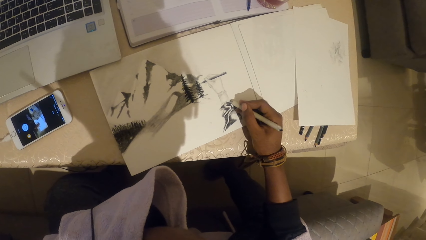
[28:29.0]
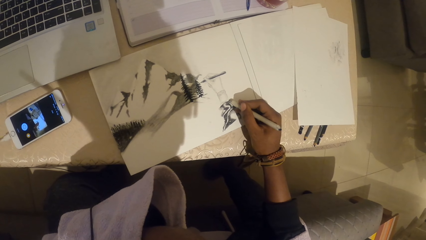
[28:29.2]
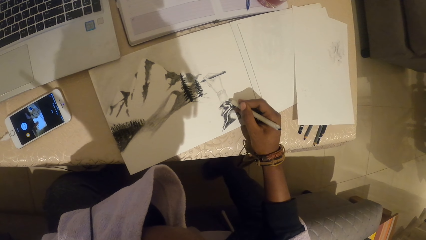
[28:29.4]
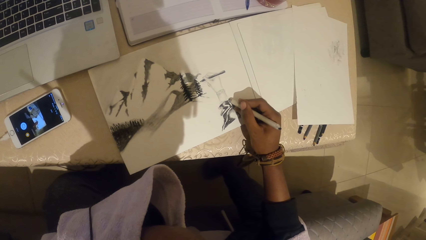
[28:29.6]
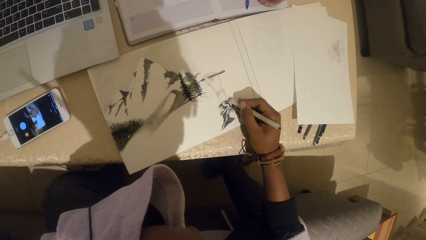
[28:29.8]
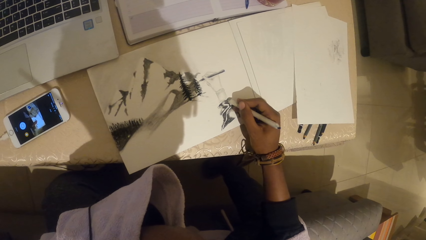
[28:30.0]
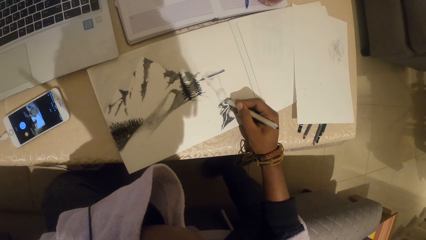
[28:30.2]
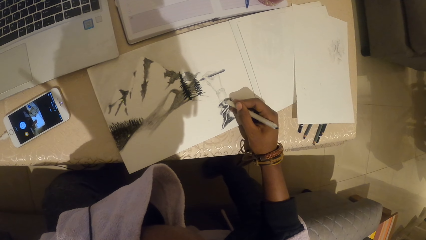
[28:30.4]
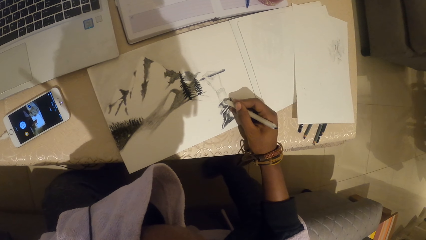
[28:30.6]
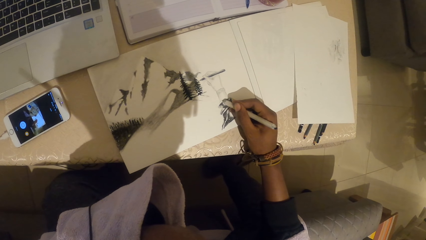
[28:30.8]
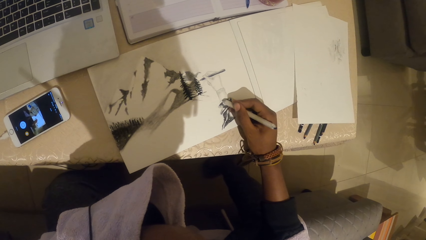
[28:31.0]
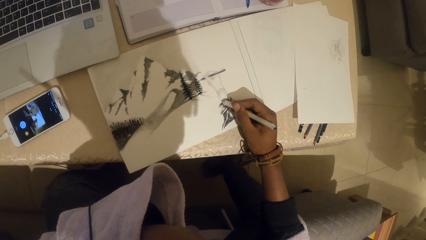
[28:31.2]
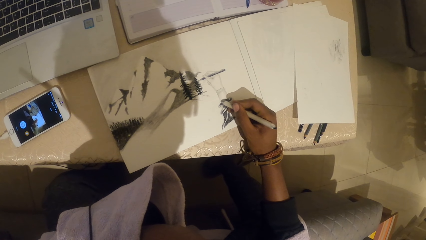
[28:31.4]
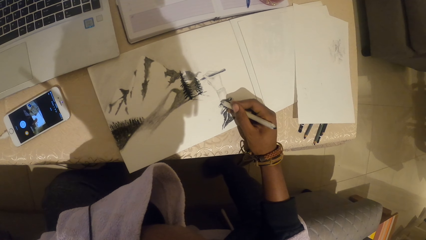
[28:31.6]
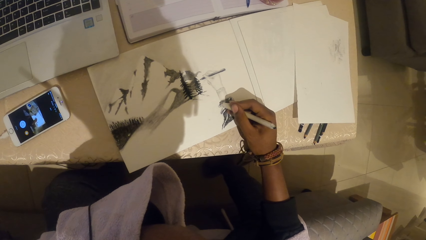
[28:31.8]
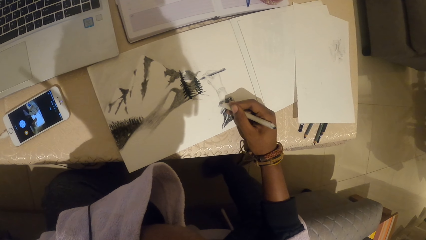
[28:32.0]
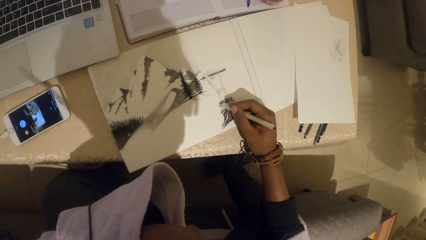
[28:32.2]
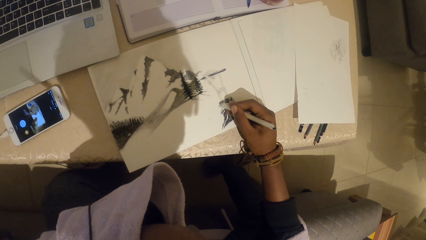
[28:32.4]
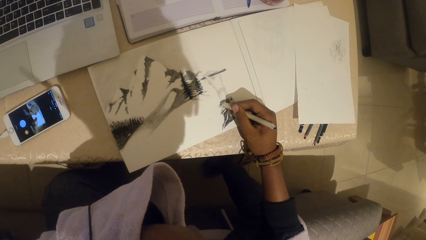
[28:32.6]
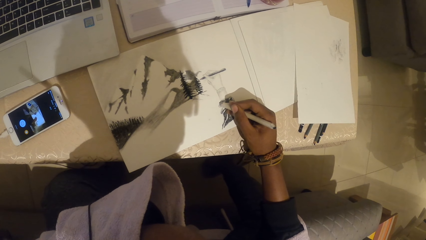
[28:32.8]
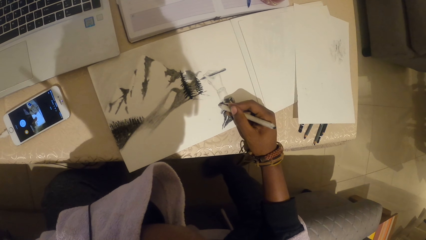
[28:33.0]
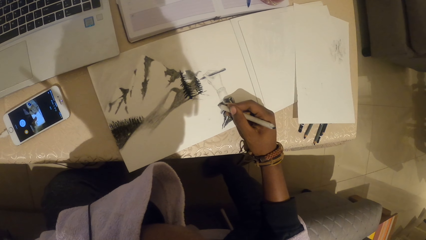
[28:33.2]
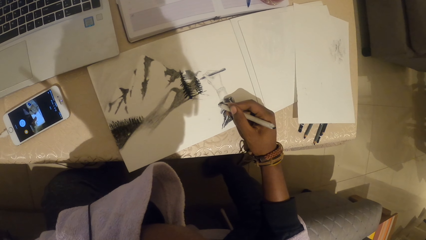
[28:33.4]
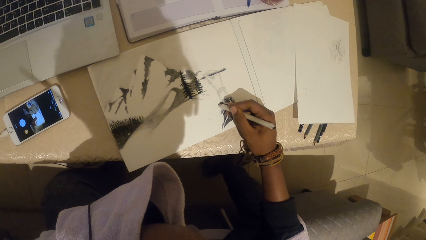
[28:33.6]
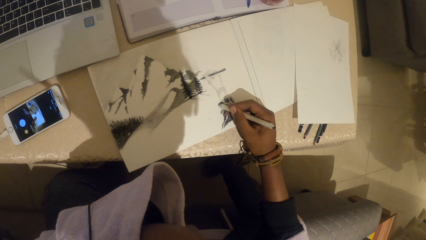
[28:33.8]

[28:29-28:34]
The camera wearer draws on the piece of paper with the pencil.
